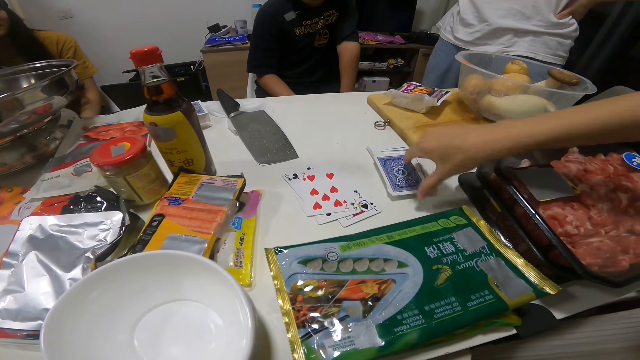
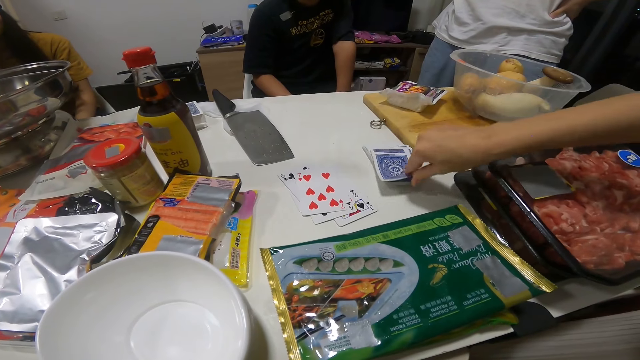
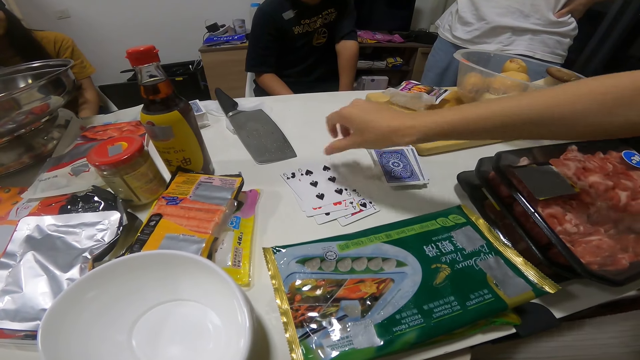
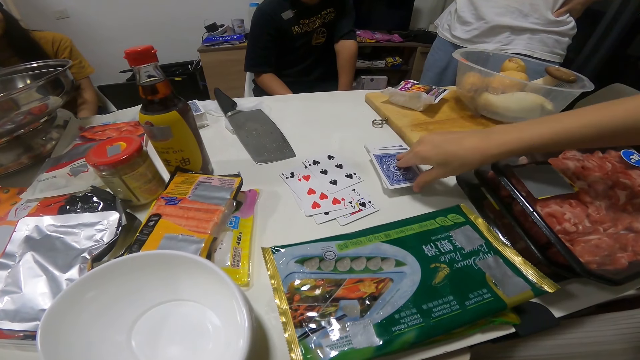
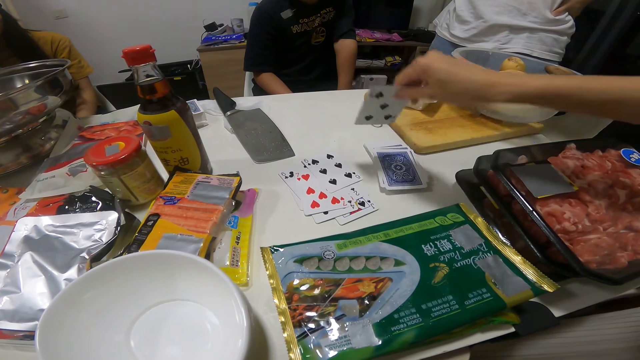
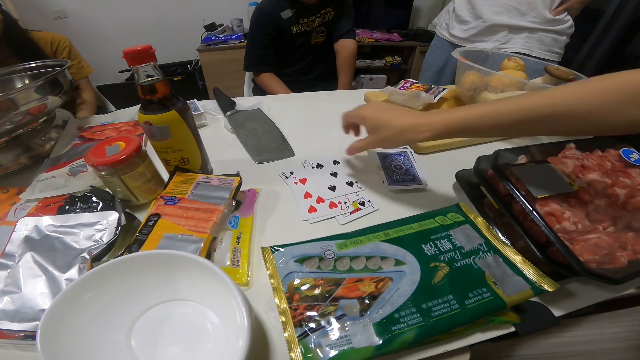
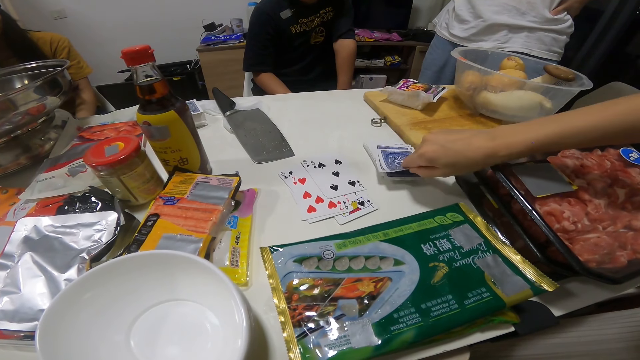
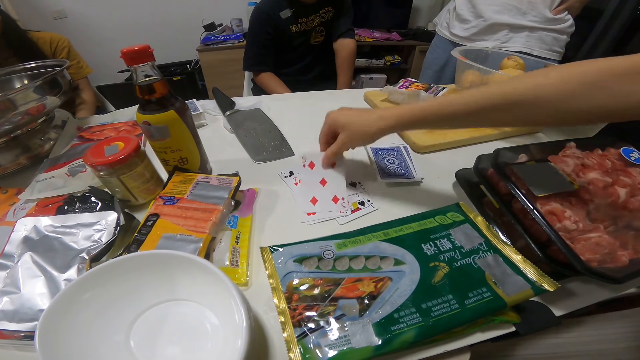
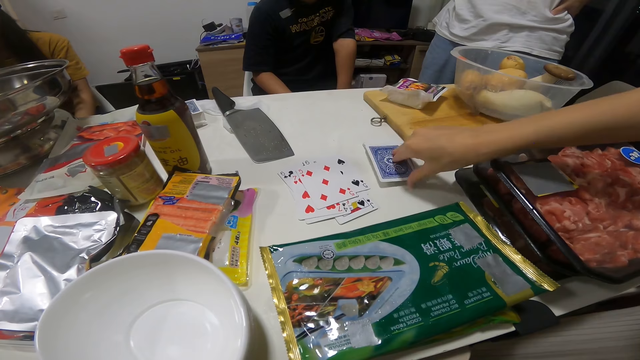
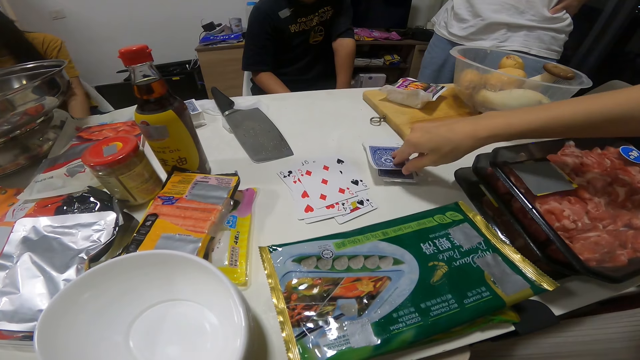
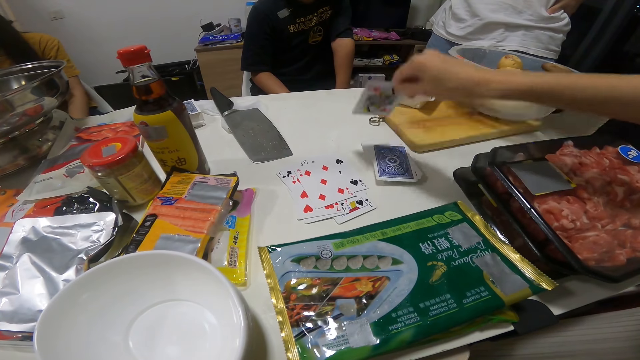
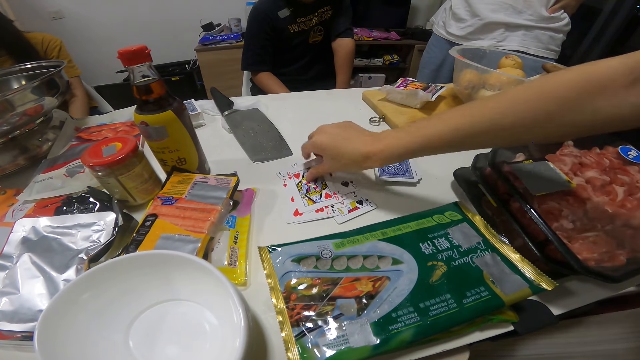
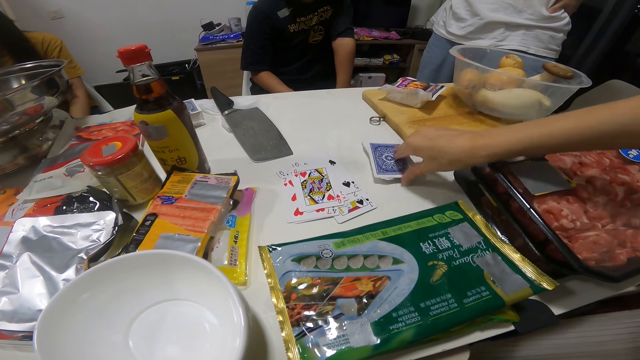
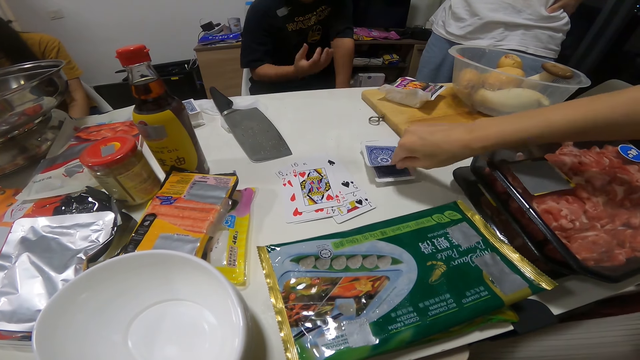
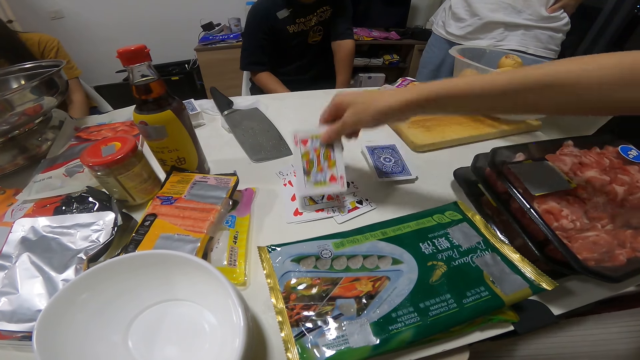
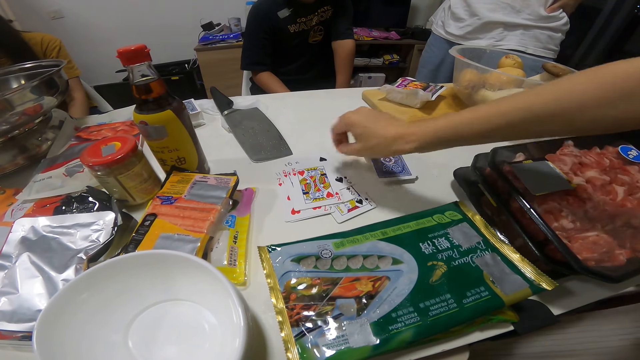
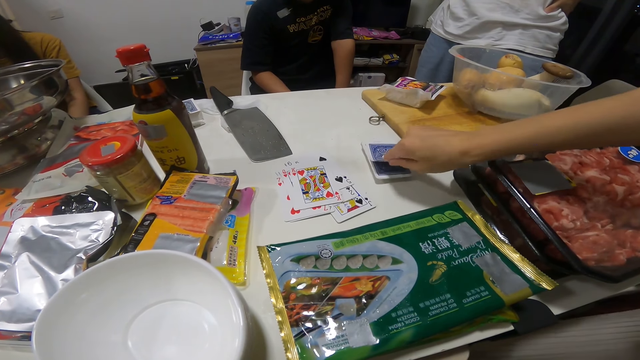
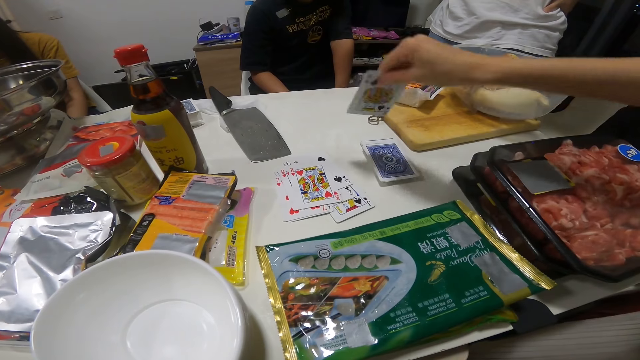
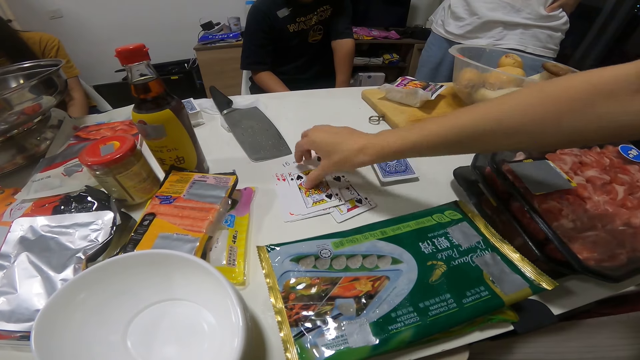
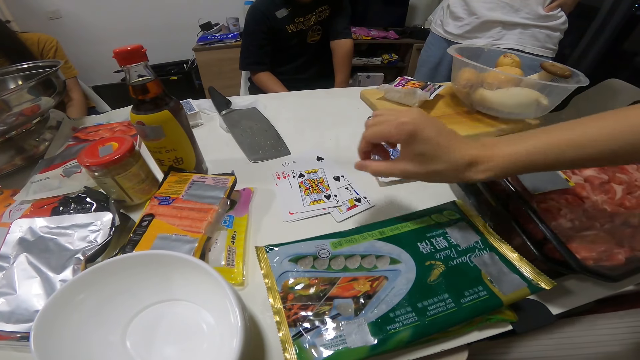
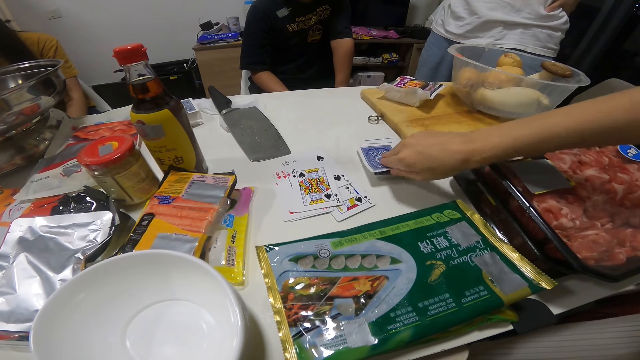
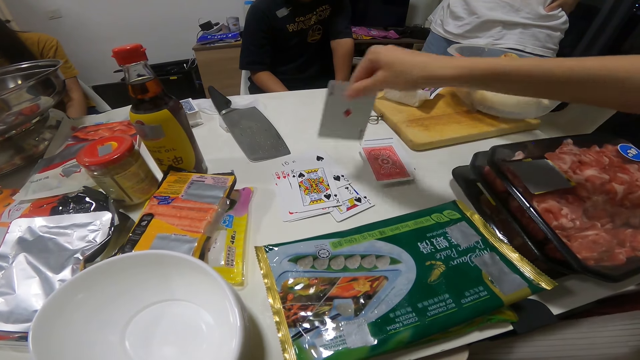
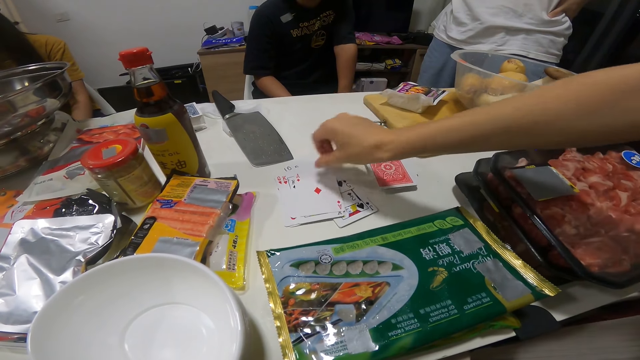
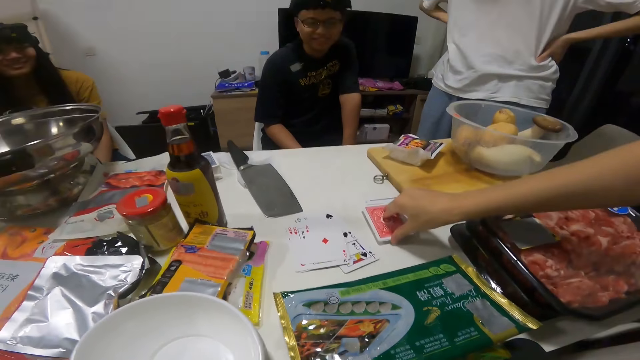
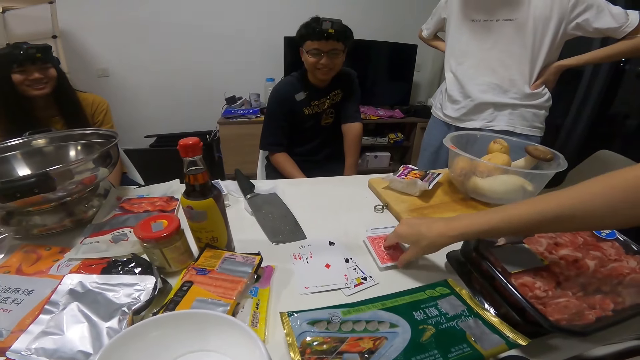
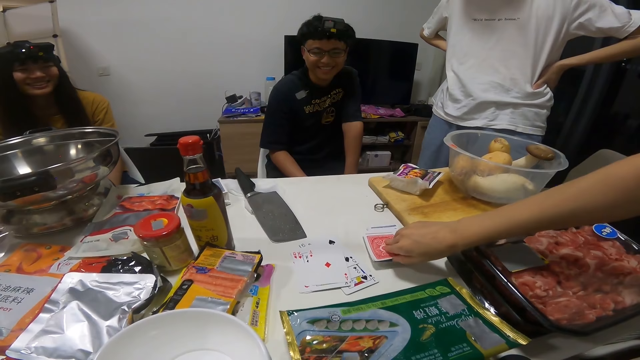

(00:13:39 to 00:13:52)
A woman picks a playing card from the deck of face down playing cards on the table with her right hand. She drops the playing card in her right hand face up on the face up playing cards on the table. She picks a playing card from the deck of face down playing cards on the table with her right hand. She drops the playing card in her right hand face up on the face up playing cards on the table. She picks a playing card from the deck of face down playing cards on the table with her right hand. She drops the playing card in her right hand face up on the face up playing cards on the table. She picks a playing card from the deck of face down playing cards on the table with her right hand. She drops the playing card in her right hand face up on the face up playing cards on the table. She picks a playing card from the deck of face down playing cards on the table with her right hand. She drops the playing card in her right hand face up on the face up playing cards on the table. She picks a playing card from the deck of face down playing cards on the table with her right hand. She drops the playing card in her right hand face up on the face up playing cards on the table. She picks a playing card from the deck of face down playing cards on the table with her right hand. She drops the playing card in her right hand face up on the face up playing cards on the table. She picks a playing card from the deck of face down playing cards on the table with her right hand.

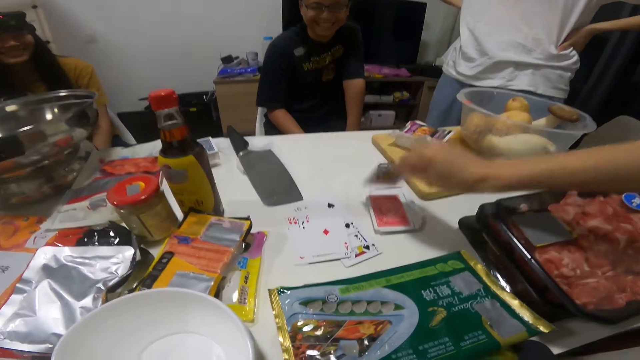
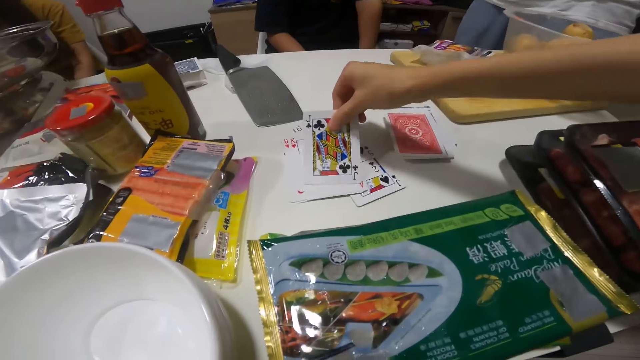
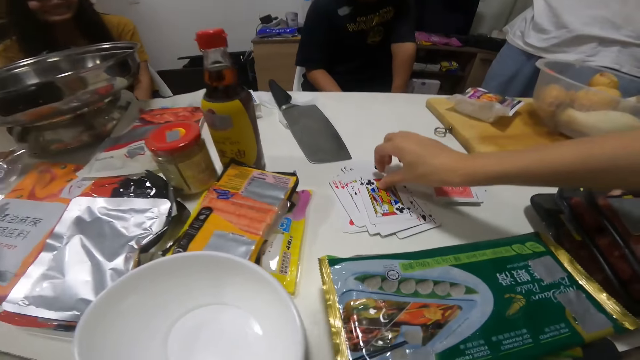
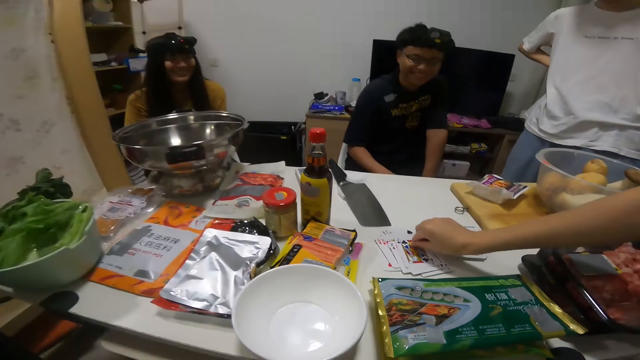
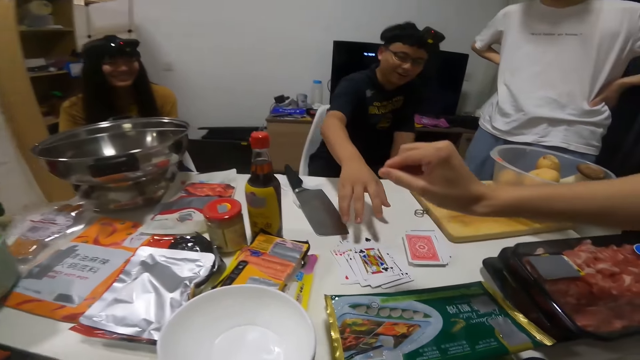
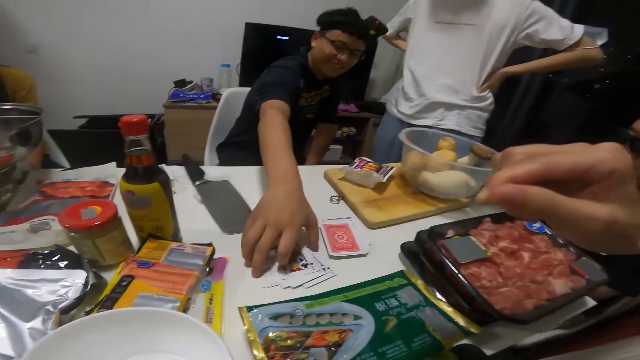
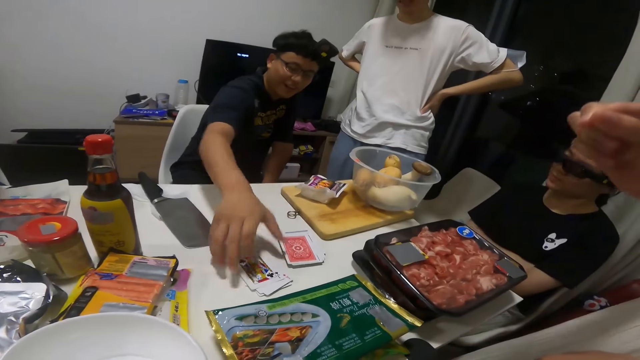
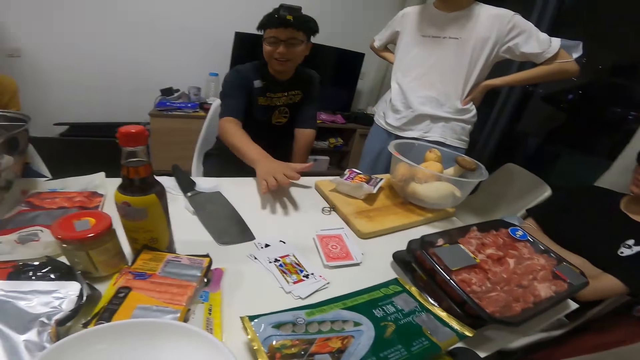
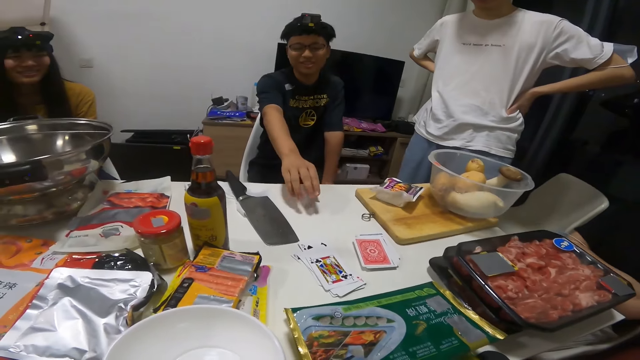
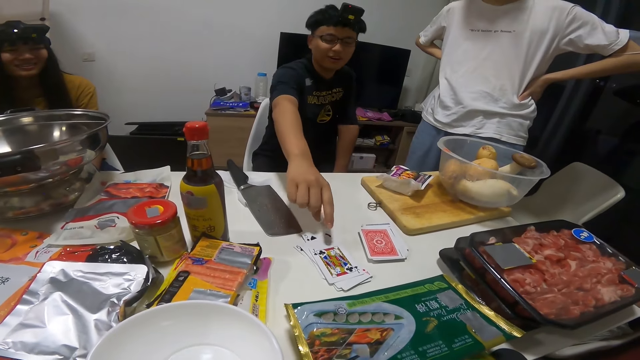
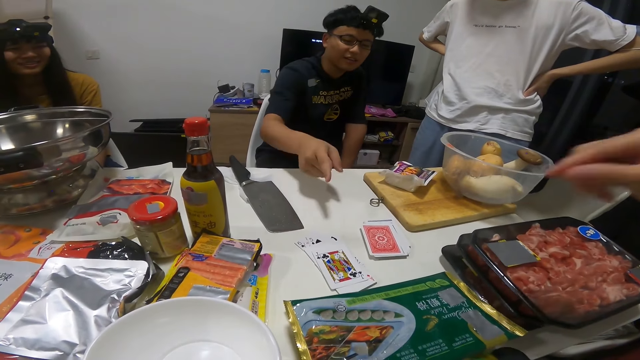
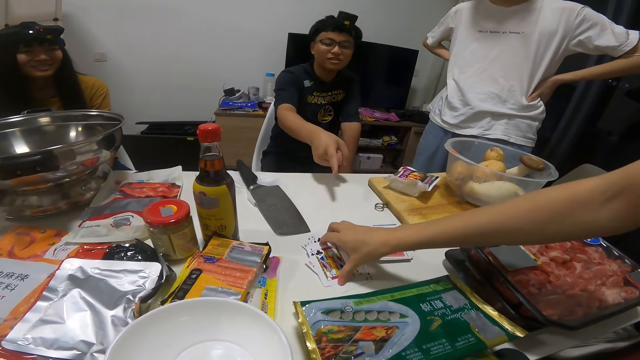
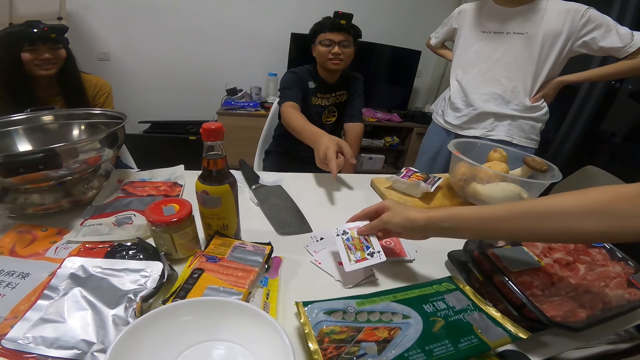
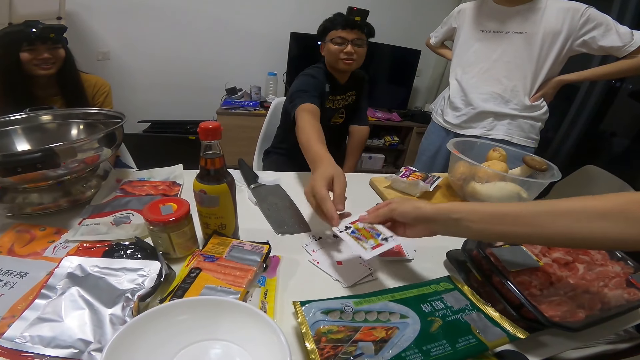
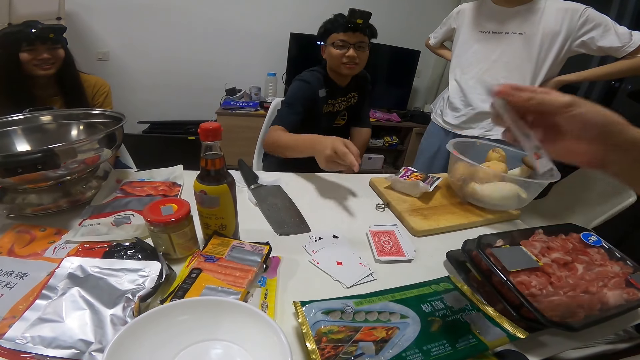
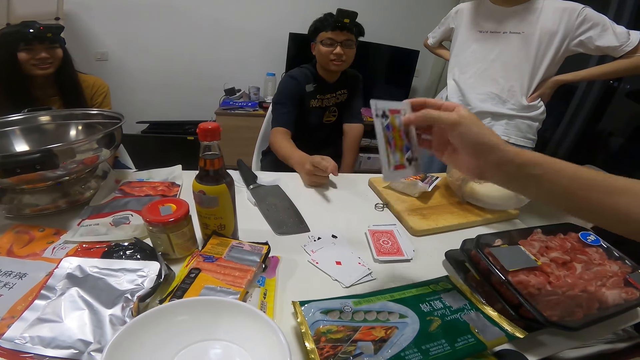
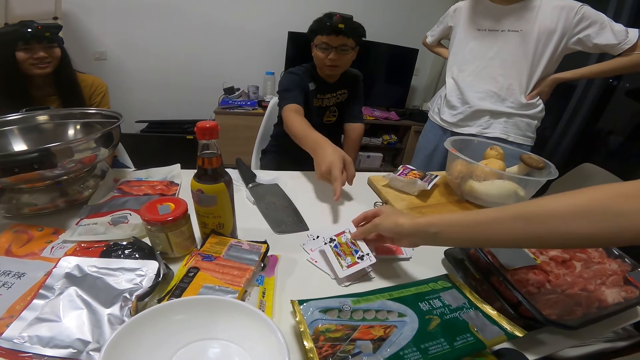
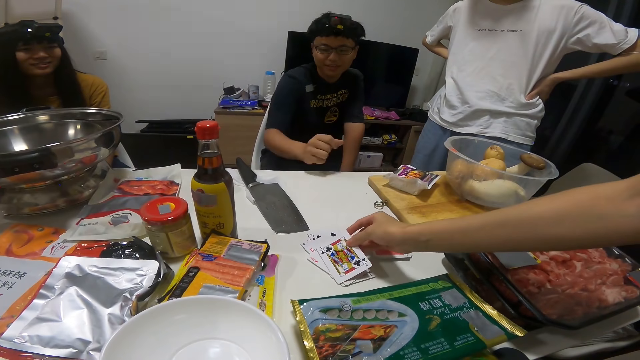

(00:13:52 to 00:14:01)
A woman drops the playing card in her right hand face up on the face up playing cards on the table. A man touches the face up playing cards on the table with his right hand. The woman picks a face up playing card from the face up playing cards on the table with her right hand. She drops the playing card in her right hand face up on the face up playing cards on the table.
